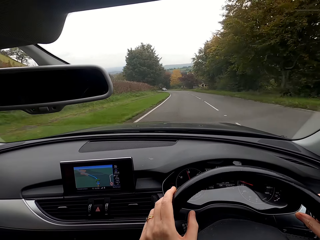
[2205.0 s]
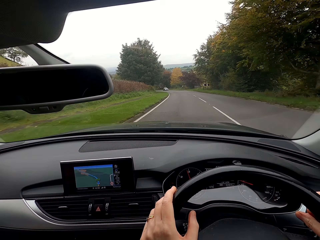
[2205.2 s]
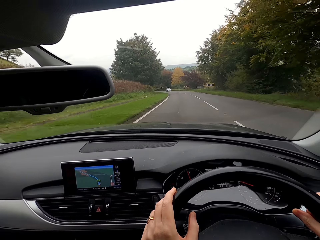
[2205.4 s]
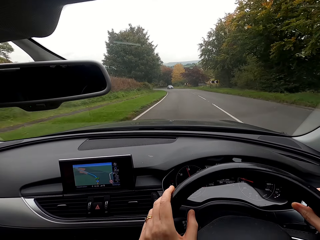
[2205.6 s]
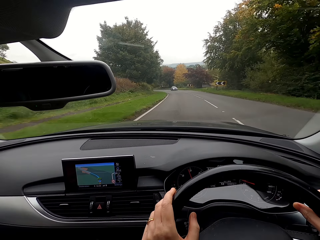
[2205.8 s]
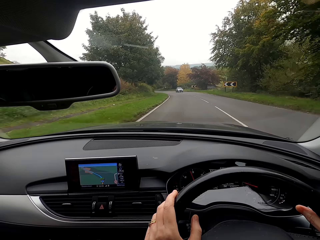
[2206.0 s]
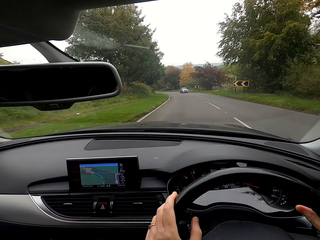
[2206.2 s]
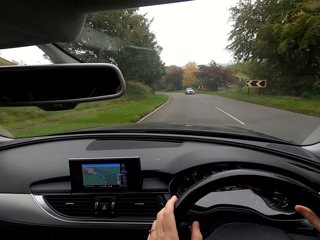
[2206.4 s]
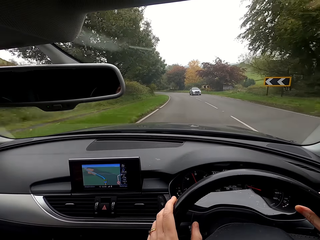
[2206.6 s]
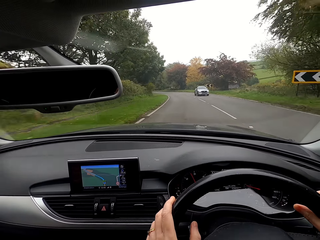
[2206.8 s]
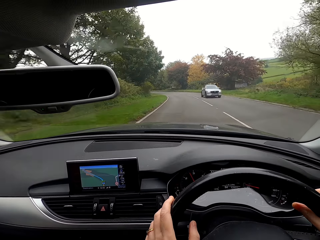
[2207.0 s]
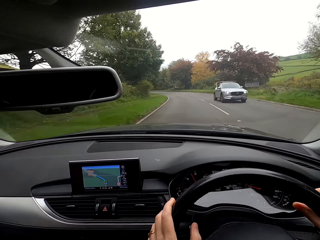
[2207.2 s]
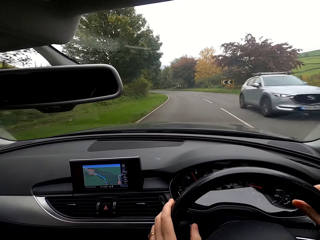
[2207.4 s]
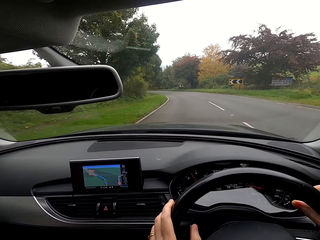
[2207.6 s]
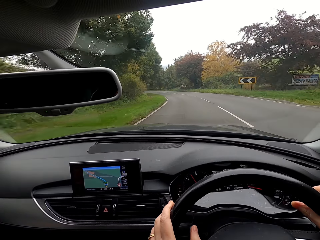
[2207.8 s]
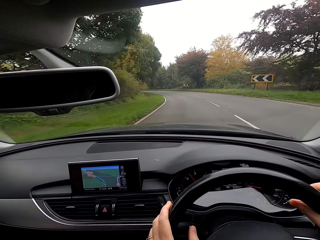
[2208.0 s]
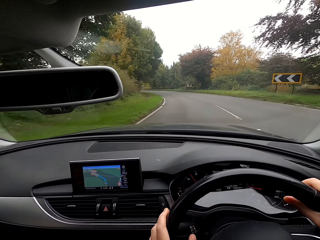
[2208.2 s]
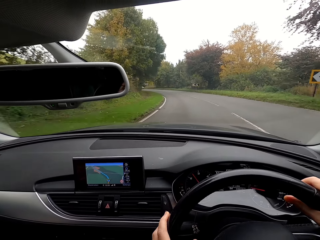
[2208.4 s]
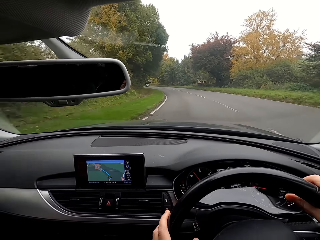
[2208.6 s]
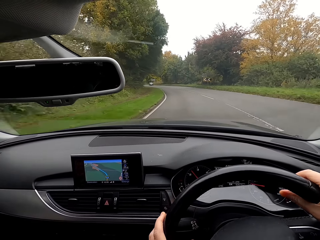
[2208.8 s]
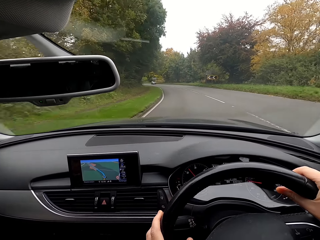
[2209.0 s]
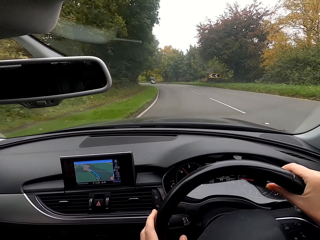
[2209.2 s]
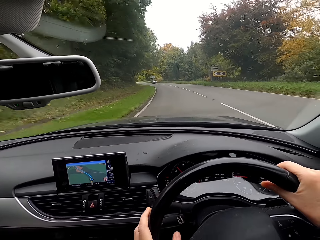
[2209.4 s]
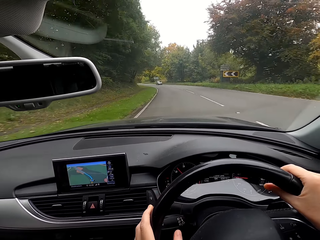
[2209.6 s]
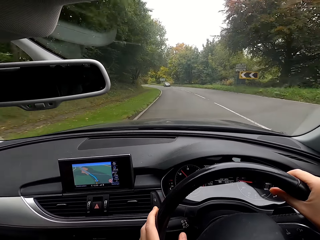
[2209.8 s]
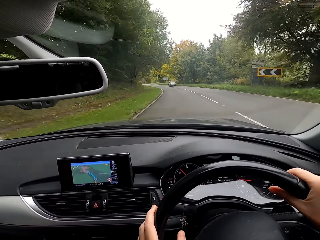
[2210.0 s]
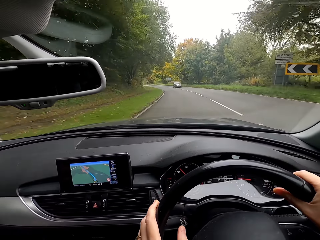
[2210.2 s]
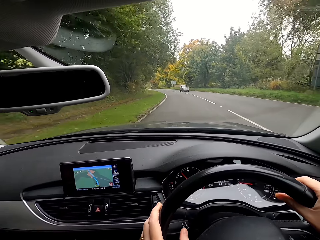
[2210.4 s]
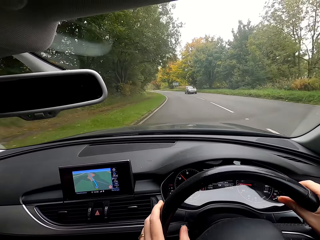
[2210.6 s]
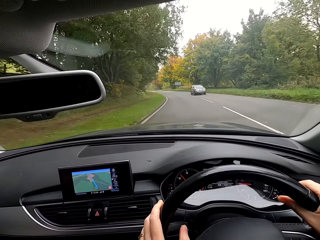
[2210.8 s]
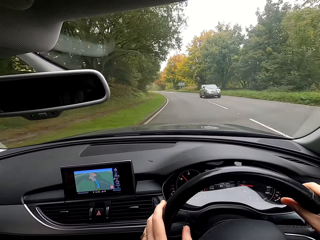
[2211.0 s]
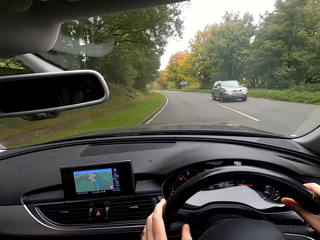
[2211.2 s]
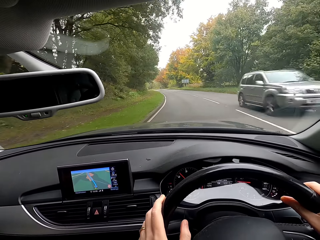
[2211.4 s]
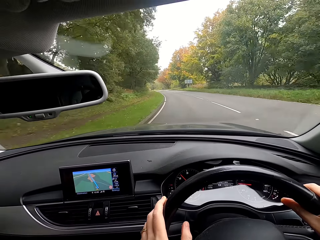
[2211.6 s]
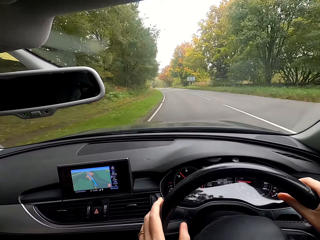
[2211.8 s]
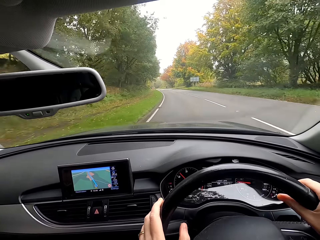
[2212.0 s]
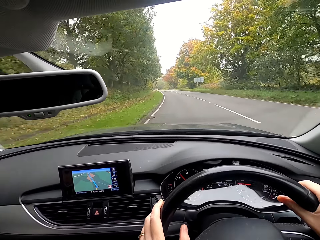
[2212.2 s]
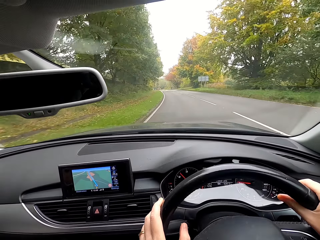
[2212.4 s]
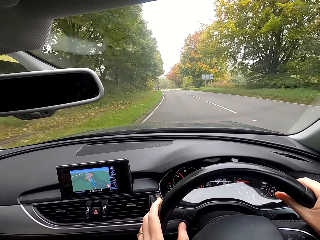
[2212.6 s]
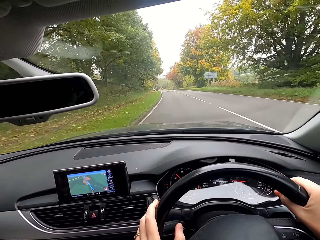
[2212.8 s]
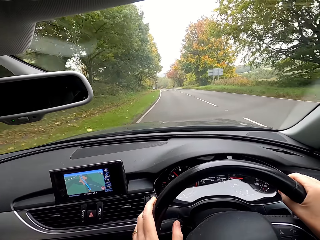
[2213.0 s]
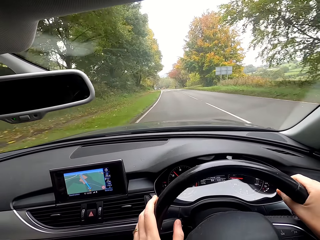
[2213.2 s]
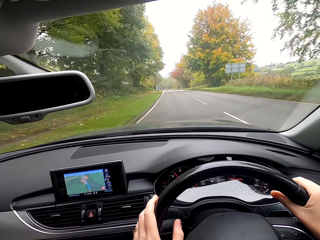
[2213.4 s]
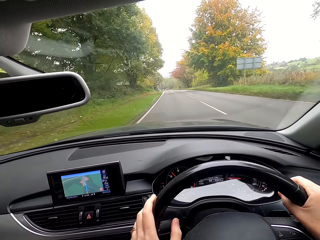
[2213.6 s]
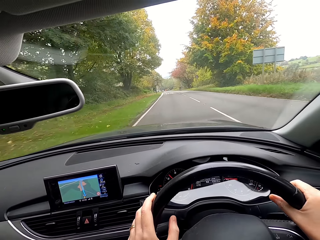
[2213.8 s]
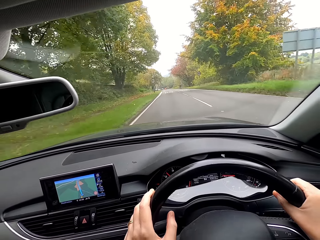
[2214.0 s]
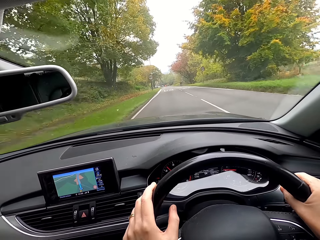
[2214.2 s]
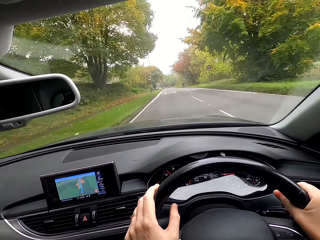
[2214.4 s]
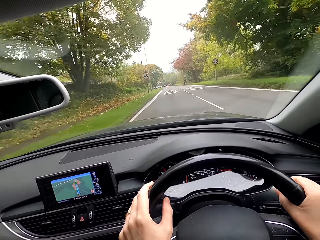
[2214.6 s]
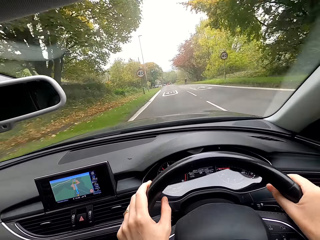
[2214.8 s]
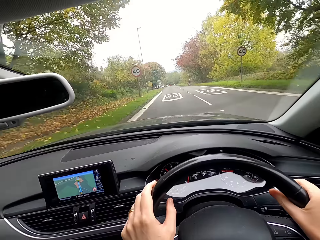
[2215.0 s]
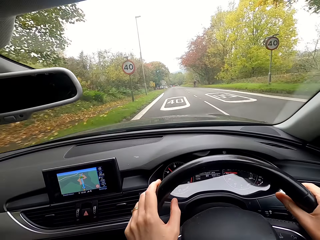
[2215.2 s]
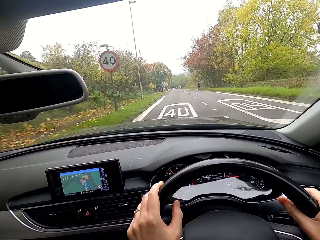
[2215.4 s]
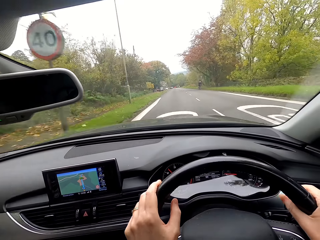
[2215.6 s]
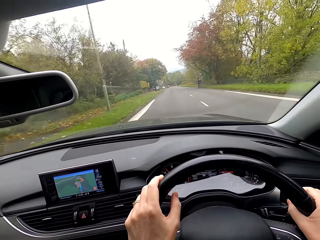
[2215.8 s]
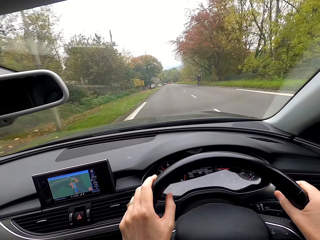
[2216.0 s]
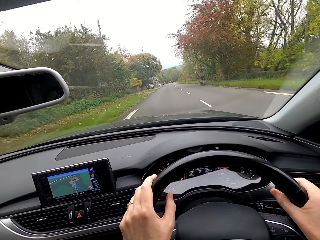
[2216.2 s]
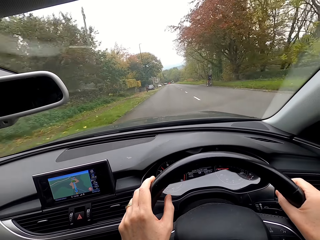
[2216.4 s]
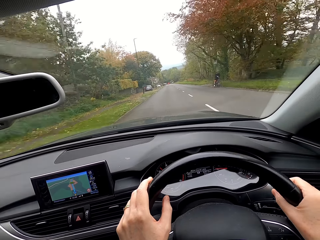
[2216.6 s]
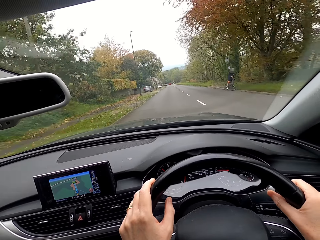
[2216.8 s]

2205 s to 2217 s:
A silver SUV drives past the camera wearer. An ash car drives past them.

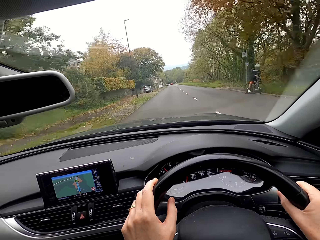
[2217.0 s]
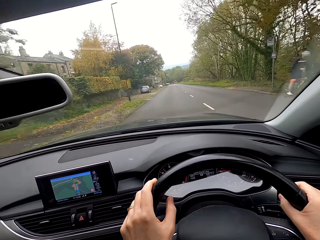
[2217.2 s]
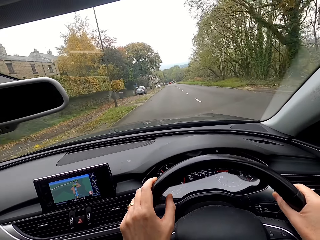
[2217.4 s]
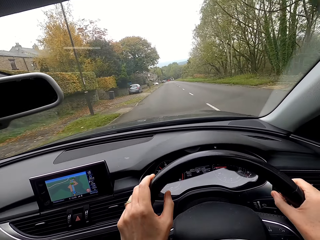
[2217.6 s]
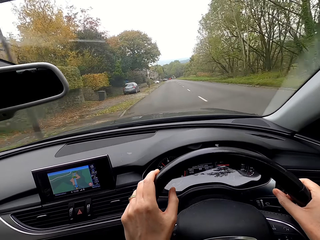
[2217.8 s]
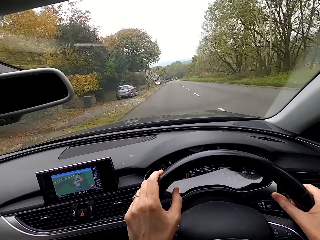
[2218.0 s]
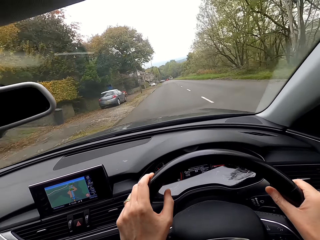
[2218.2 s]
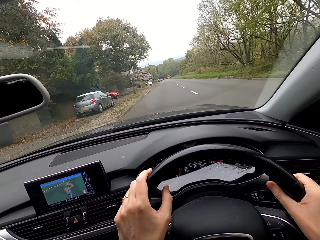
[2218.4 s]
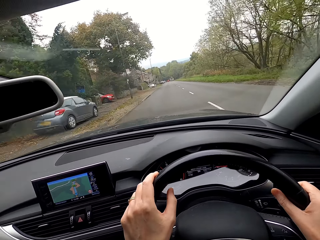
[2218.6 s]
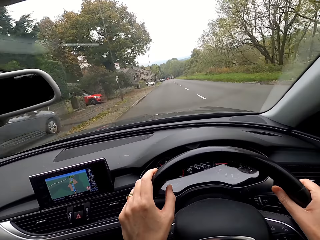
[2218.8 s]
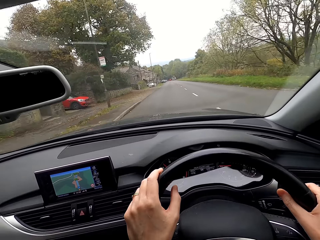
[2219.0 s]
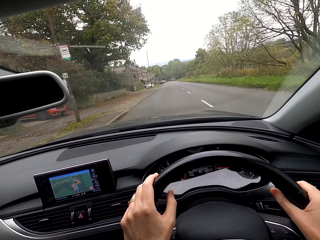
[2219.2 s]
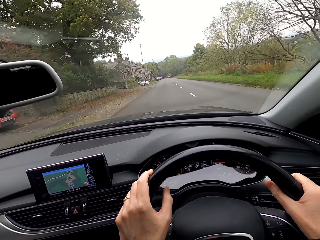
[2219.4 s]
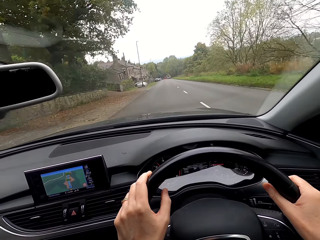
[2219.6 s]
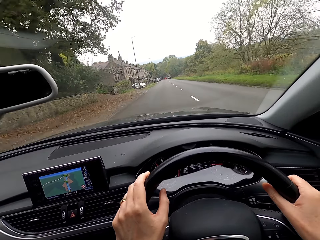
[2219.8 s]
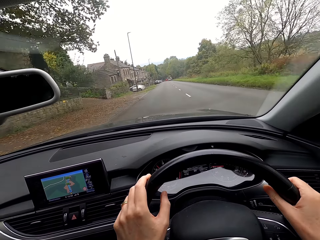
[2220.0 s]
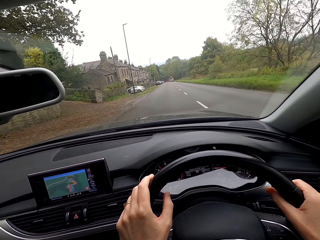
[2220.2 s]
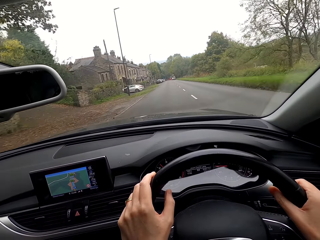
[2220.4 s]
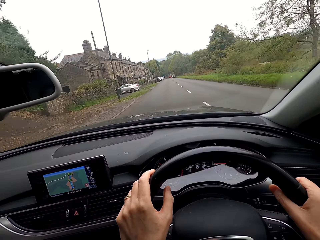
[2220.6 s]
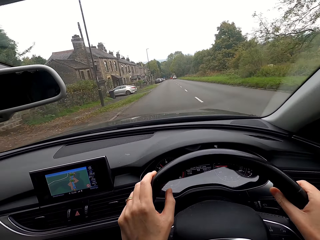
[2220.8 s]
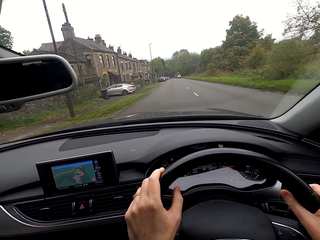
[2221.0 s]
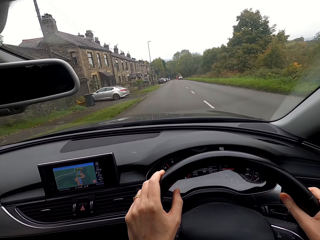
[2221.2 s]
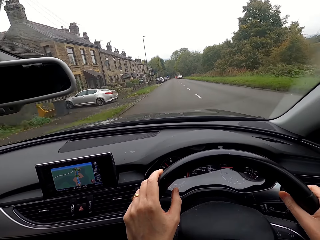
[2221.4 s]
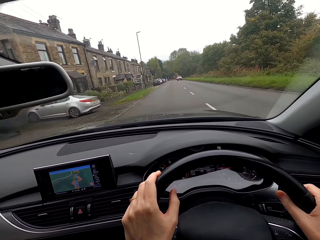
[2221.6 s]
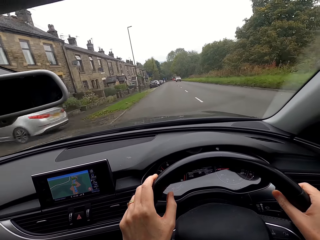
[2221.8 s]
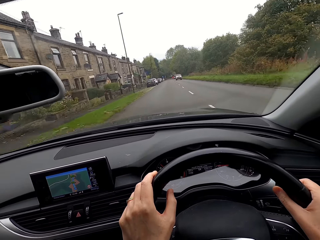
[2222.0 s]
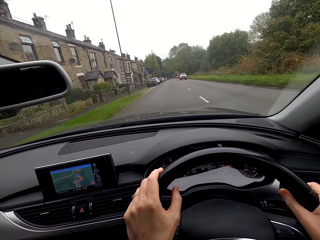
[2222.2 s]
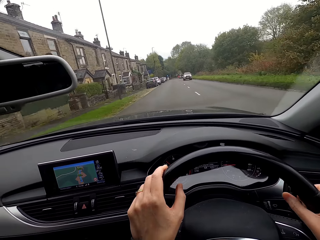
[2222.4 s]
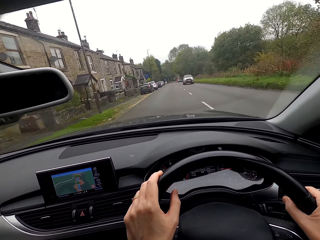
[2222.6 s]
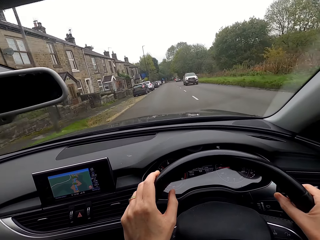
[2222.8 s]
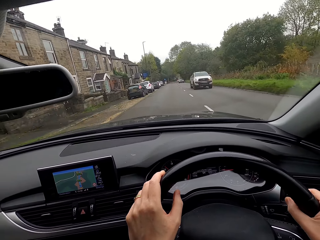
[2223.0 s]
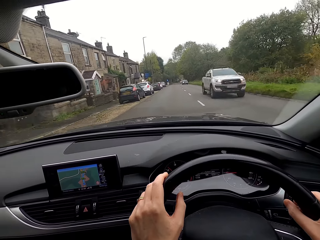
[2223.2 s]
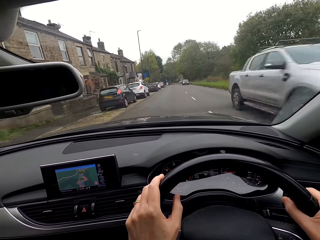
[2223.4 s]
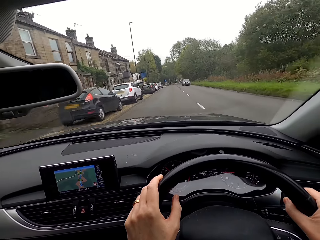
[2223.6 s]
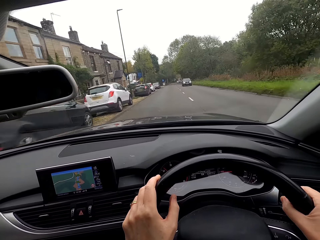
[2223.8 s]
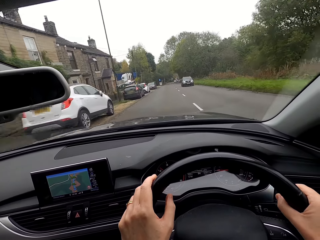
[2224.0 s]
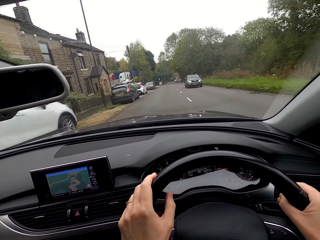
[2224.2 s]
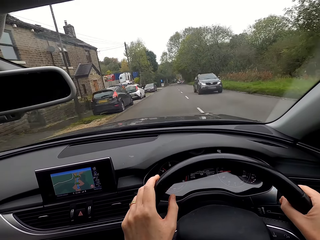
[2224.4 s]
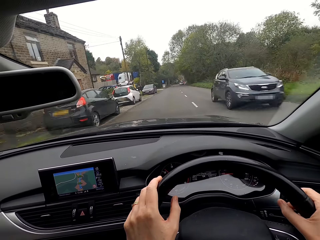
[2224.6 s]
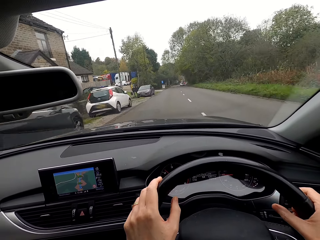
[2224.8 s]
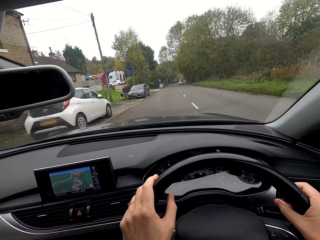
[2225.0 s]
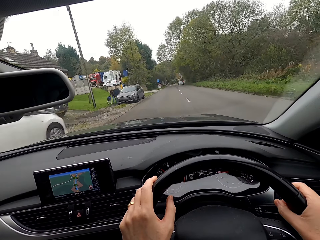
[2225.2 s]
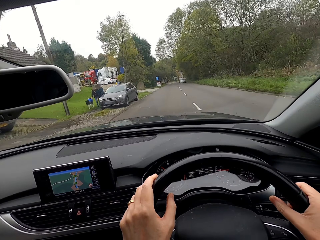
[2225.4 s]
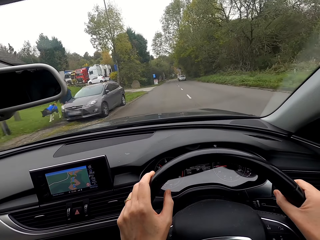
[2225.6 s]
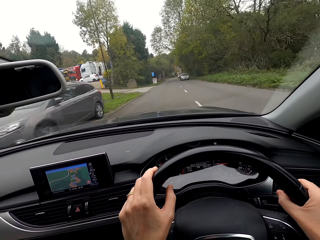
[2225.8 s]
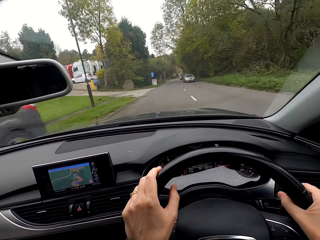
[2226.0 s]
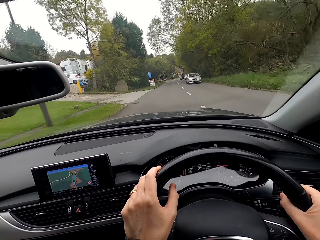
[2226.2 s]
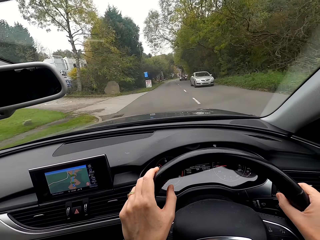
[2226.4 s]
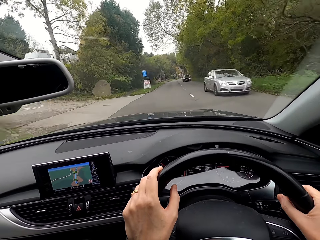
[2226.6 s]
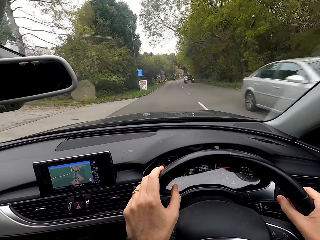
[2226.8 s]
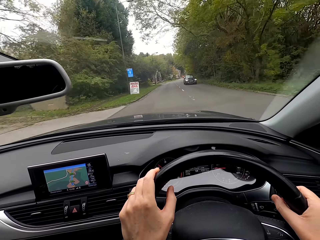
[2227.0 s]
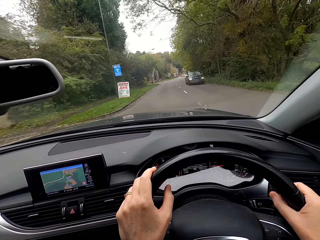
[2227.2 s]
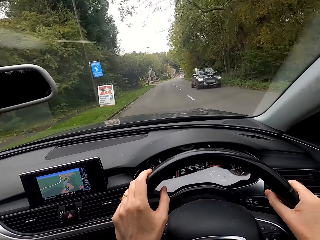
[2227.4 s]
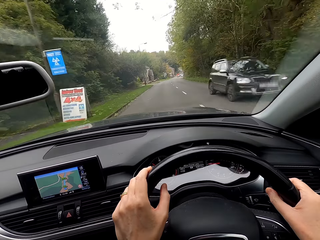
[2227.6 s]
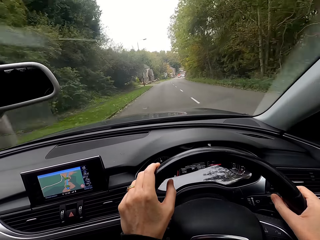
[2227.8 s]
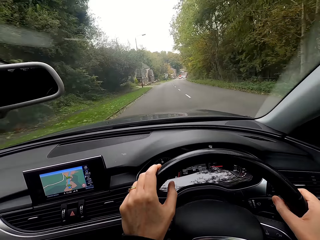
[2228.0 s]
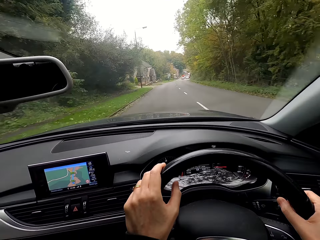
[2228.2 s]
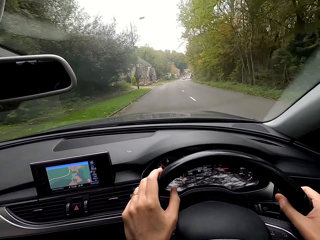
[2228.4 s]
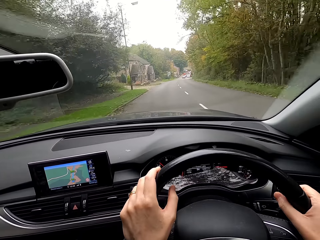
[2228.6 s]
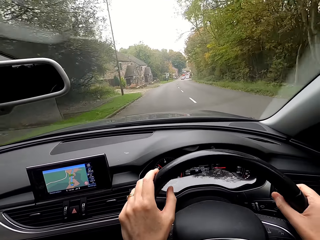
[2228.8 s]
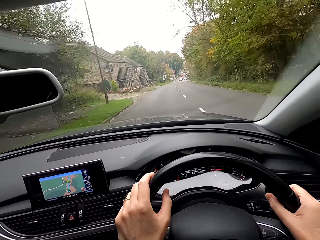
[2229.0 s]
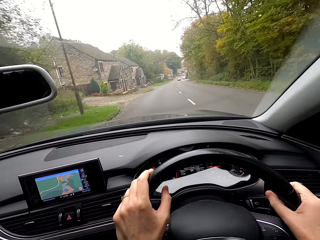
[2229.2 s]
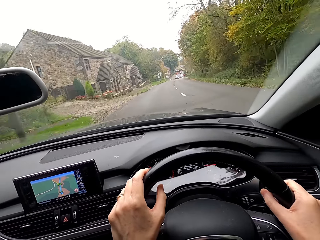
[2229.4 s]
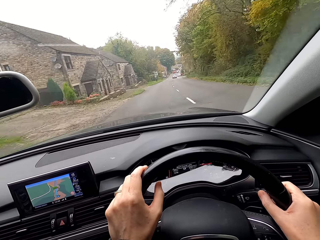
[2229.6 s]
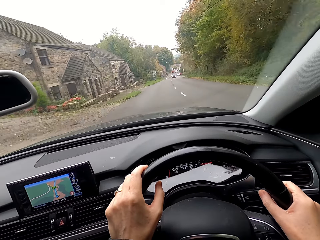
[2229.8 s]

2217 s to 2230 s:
A silver pickup truck drives past the camera wearer. A black SUV drives past them. A silver car drives past them. A black car drives past them.
